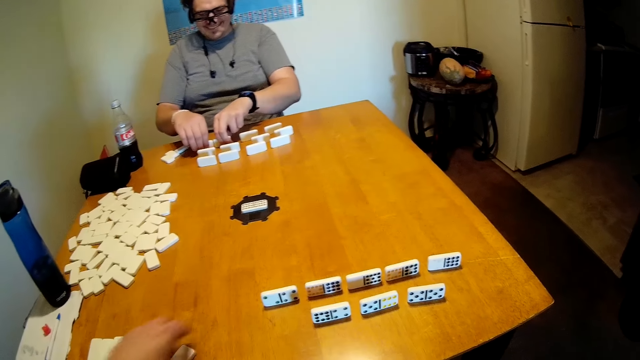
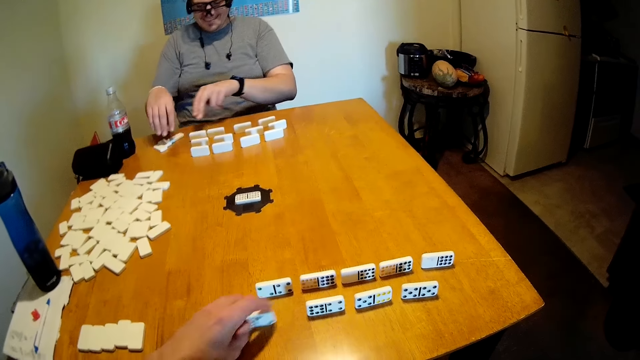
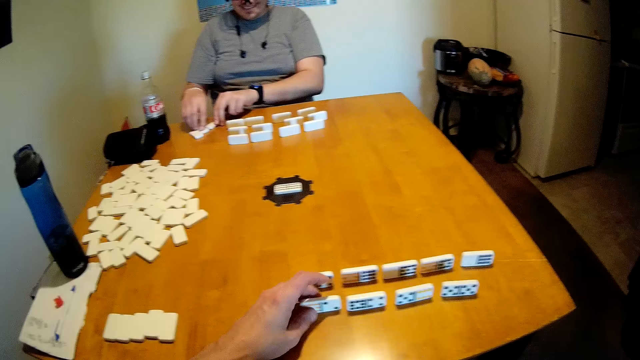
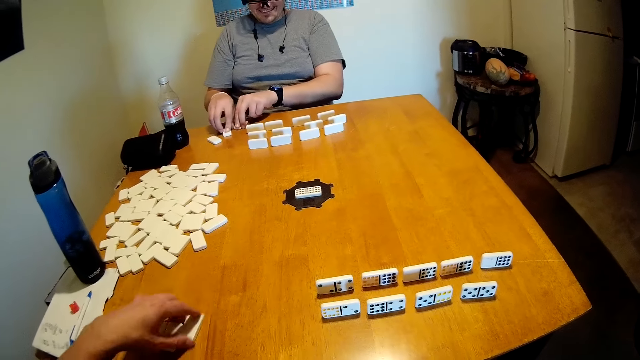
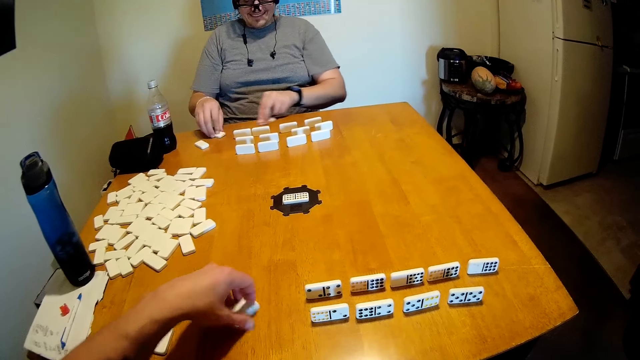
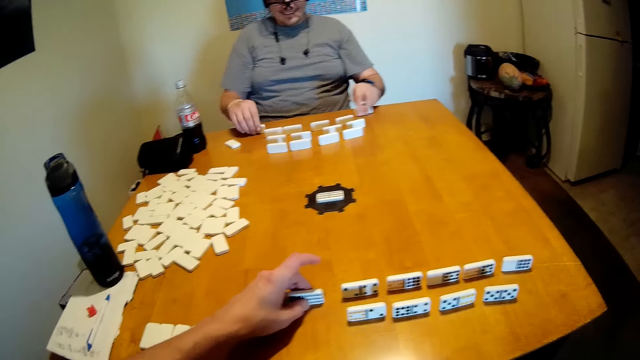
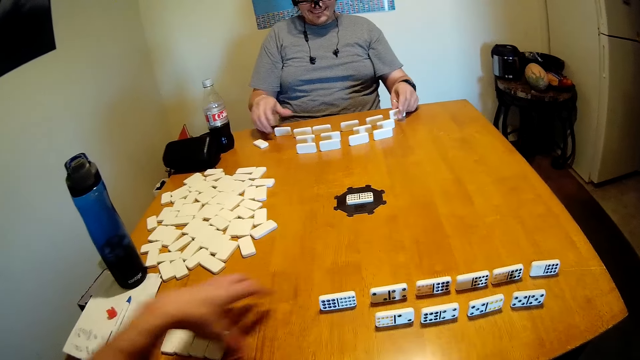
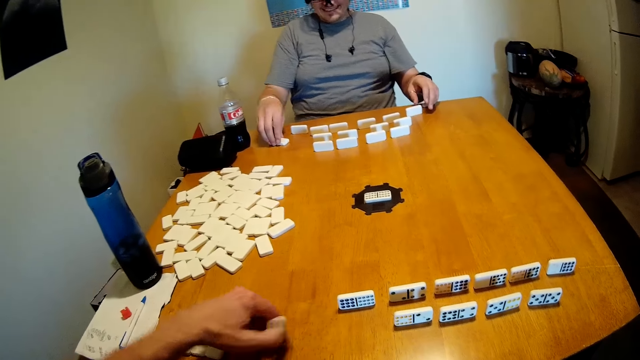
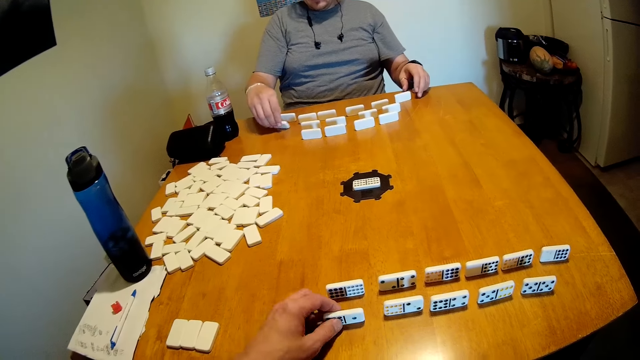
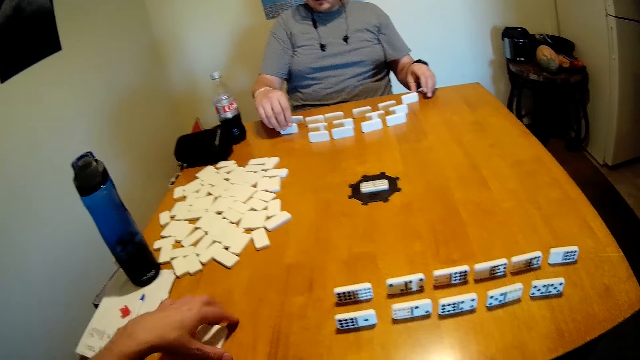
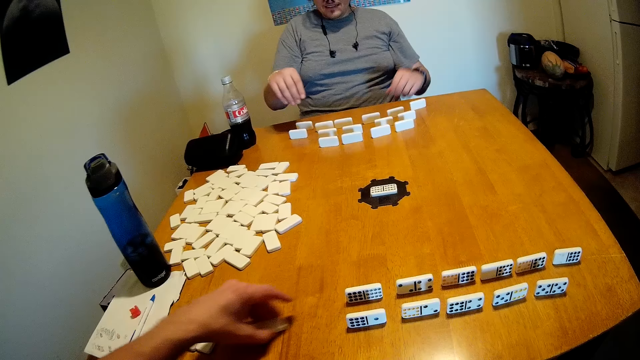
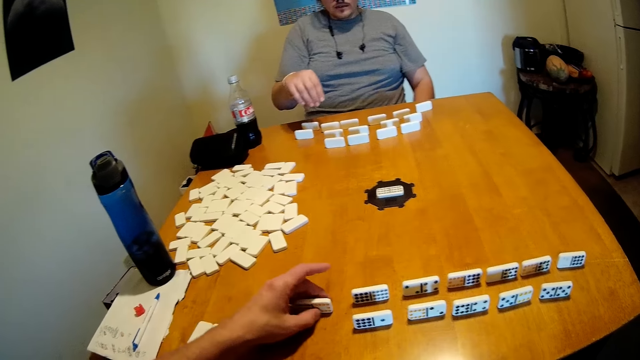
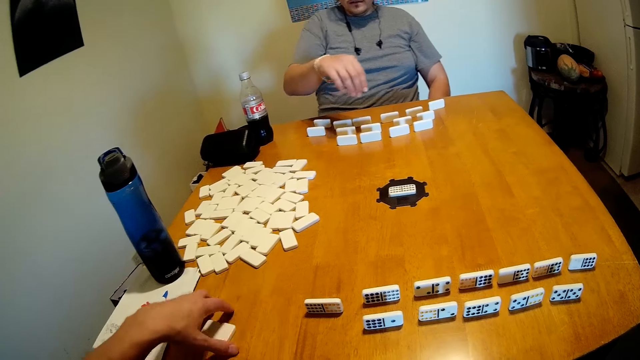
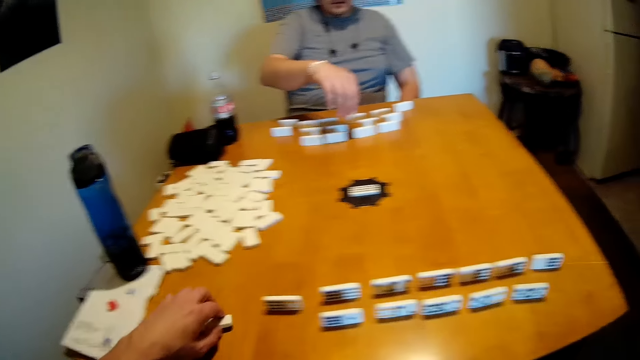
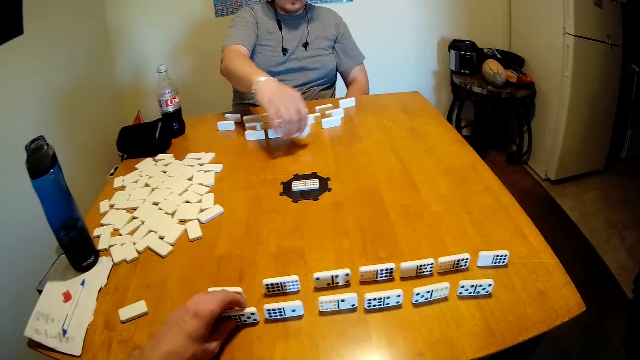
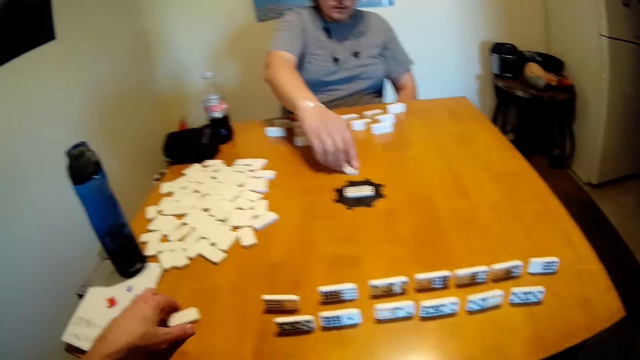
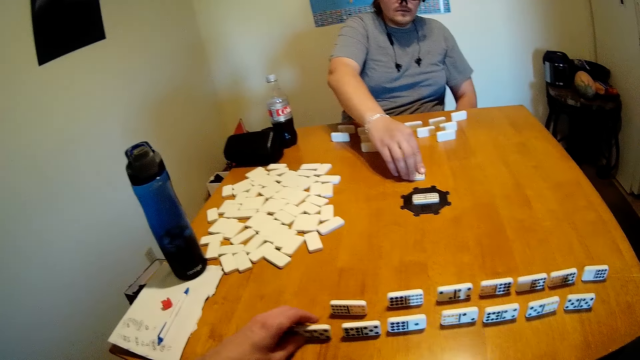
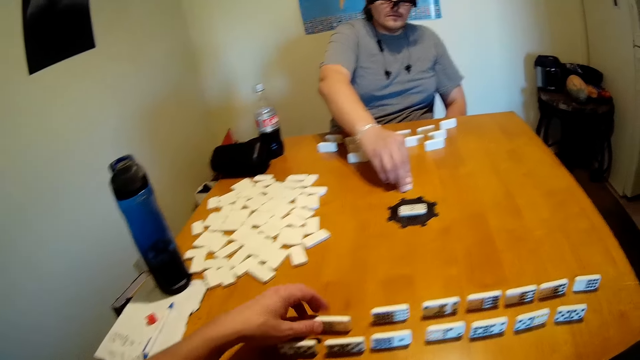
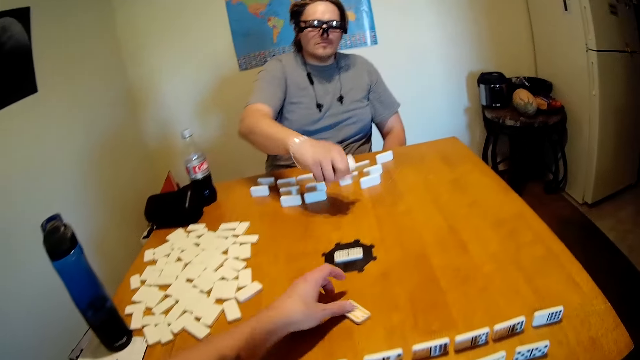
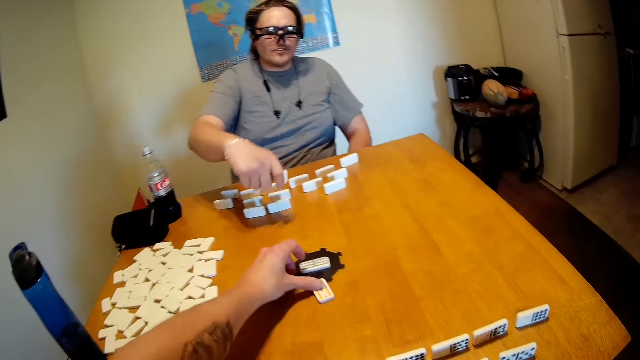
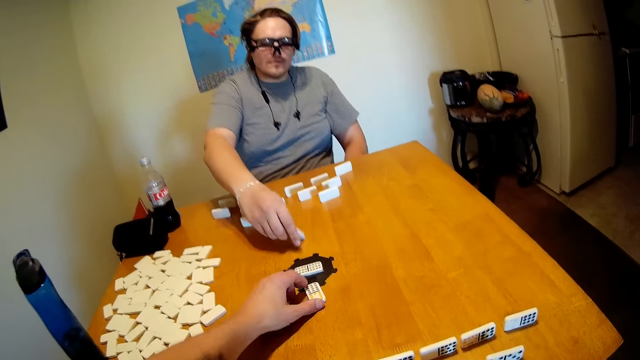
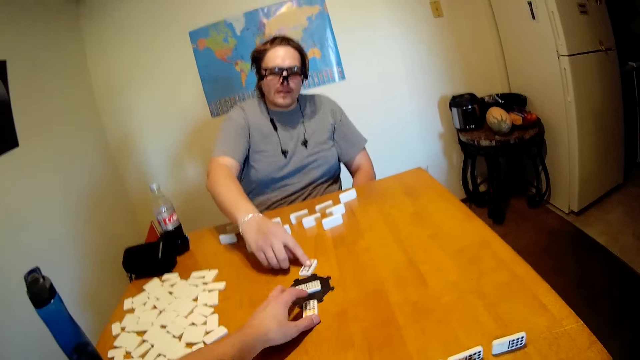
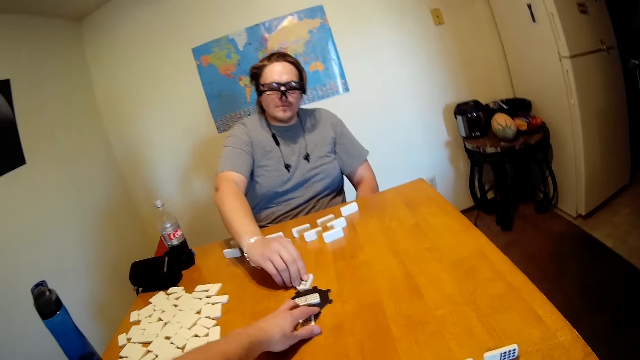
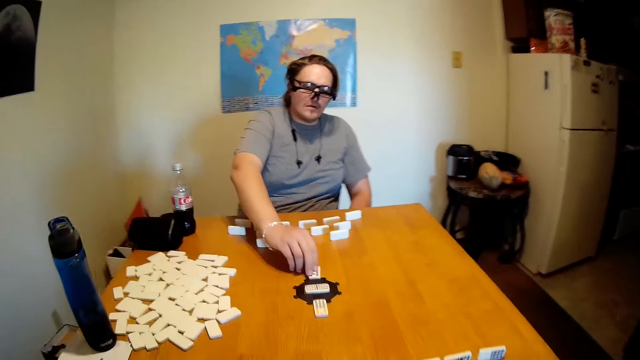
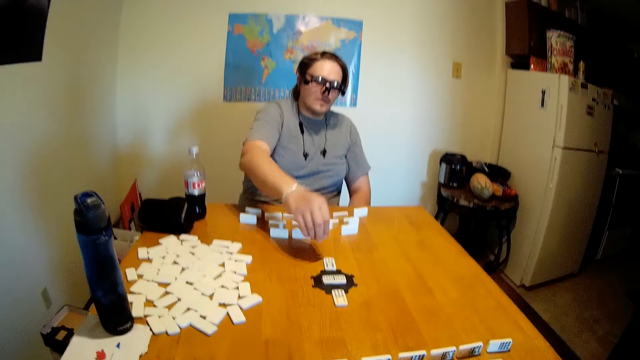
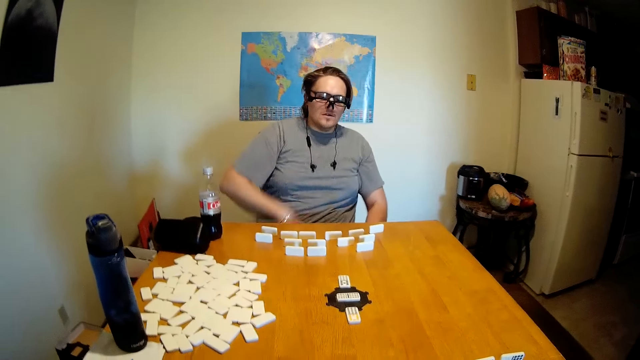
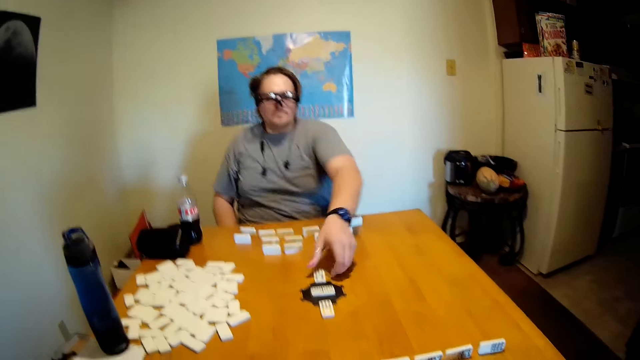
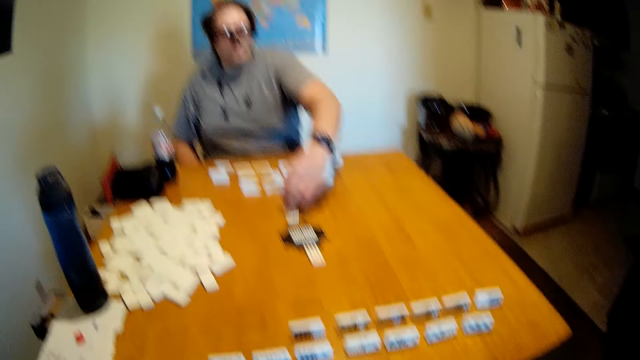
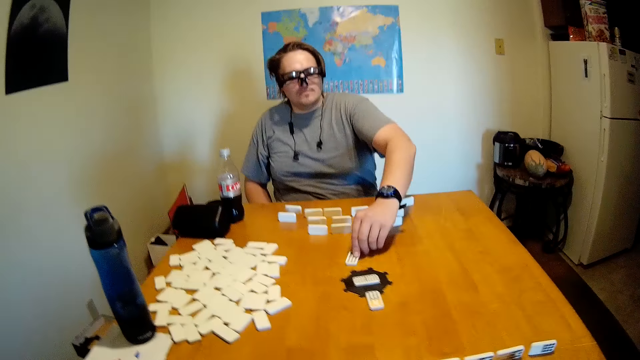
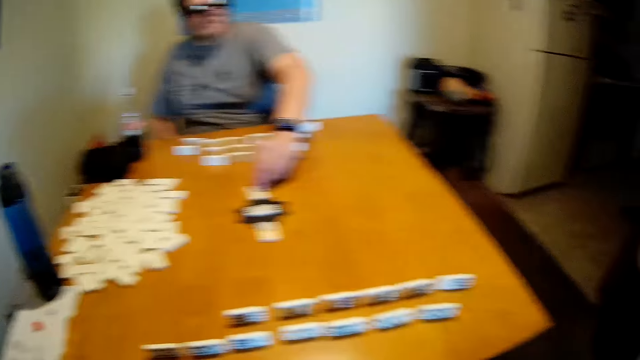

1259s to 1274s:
The camera wearer puts the dominoes on the table in the centre. A person puts the dominoes on the table.

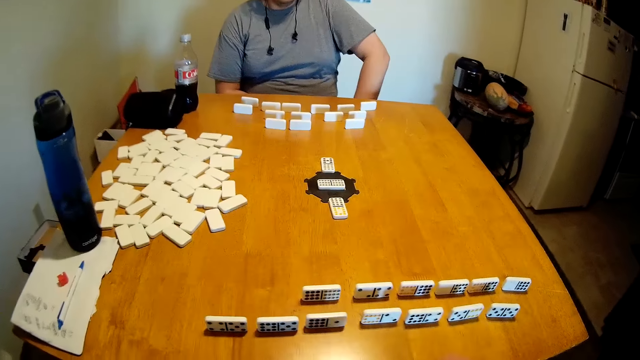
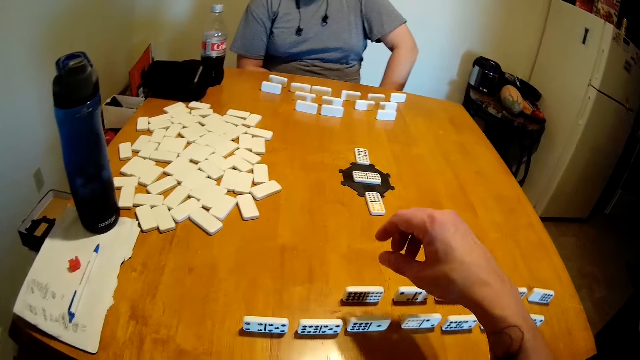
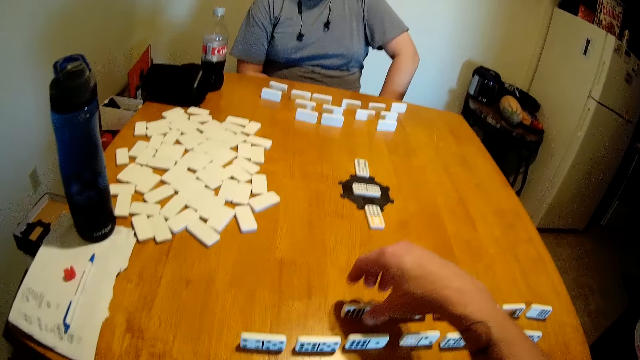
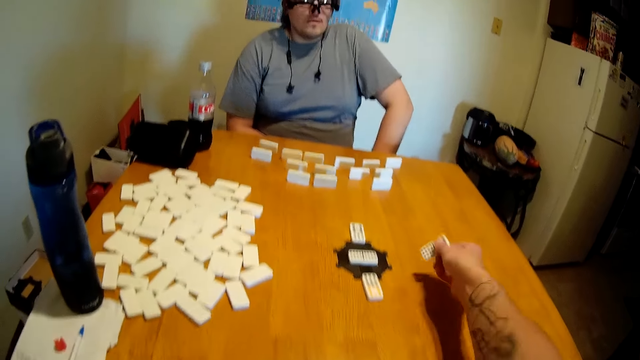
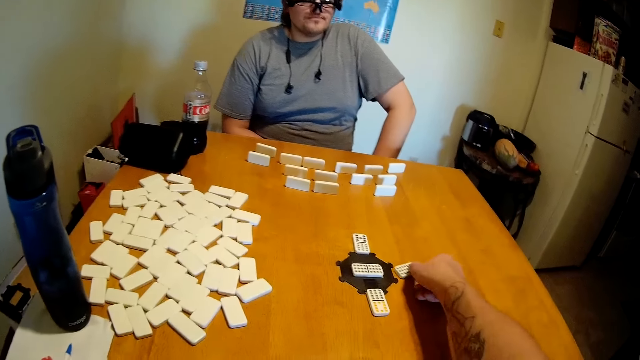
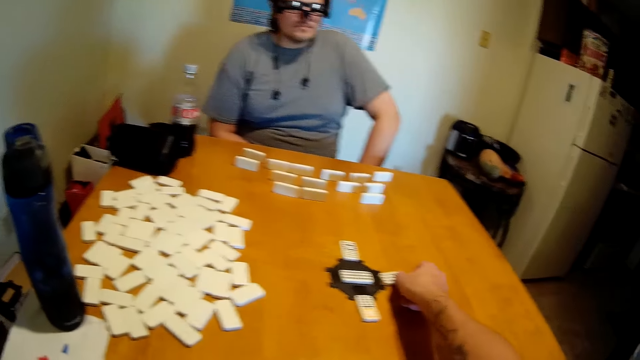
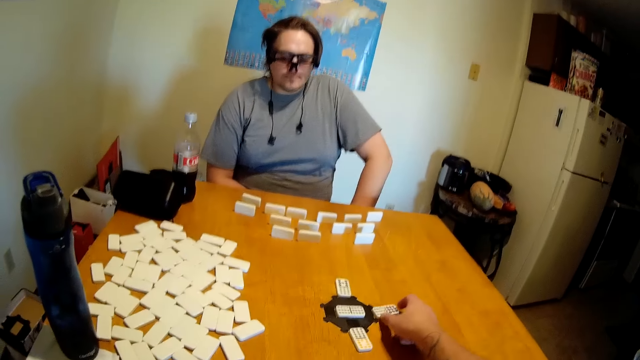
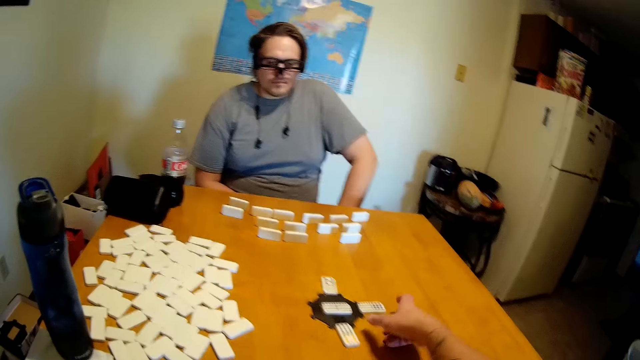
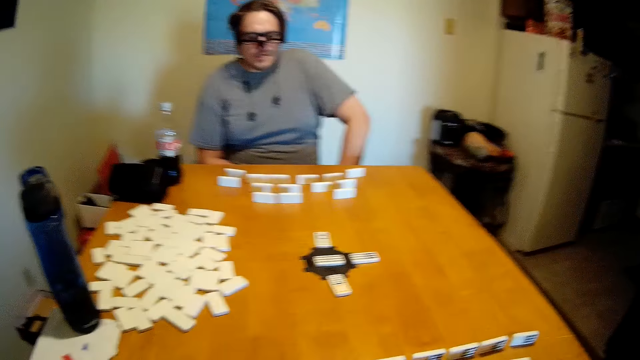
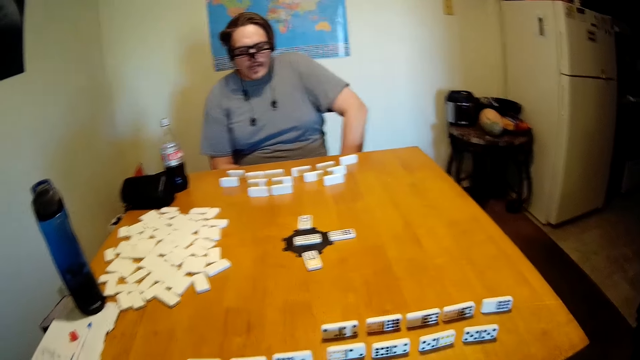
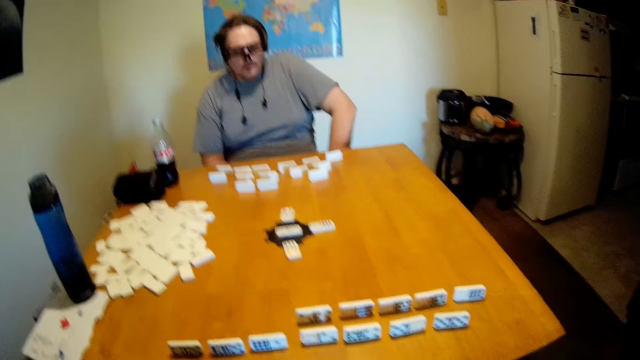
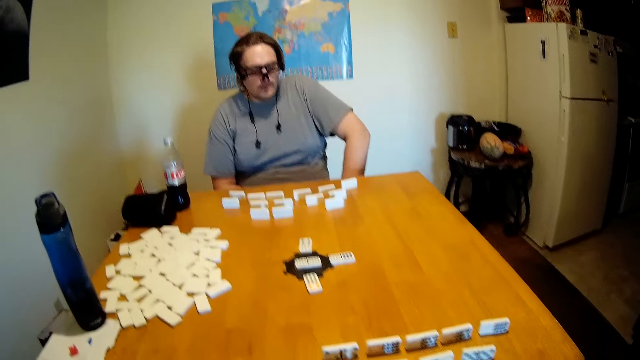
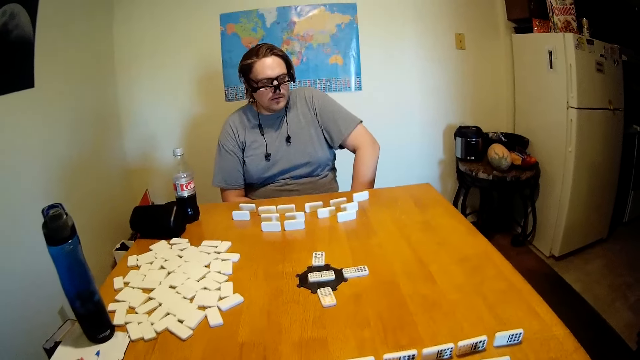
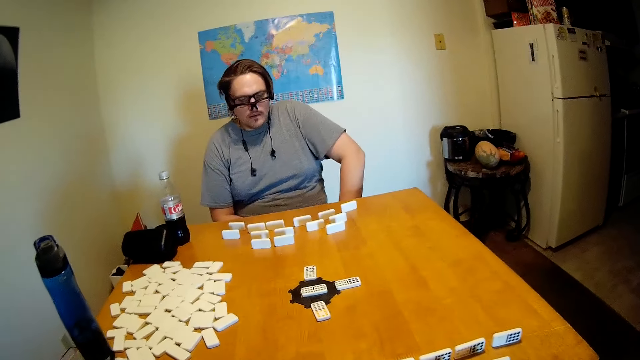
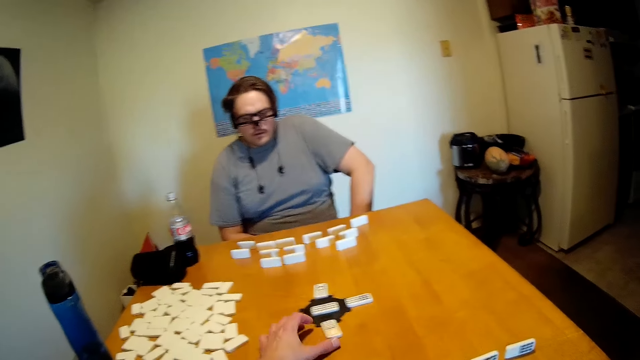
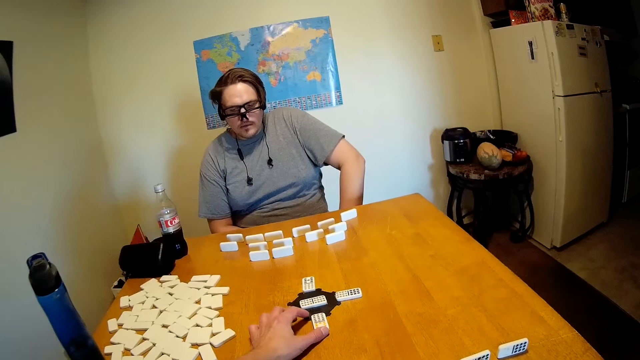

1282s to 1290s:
The camera wearer picks up the dominoes. A person picks up the game piece and puts the game piece on the centre. The camera wearer puts the dominoes on the table.
